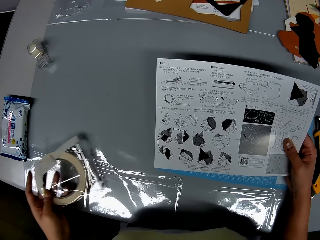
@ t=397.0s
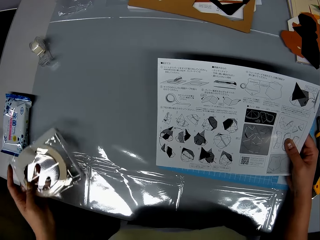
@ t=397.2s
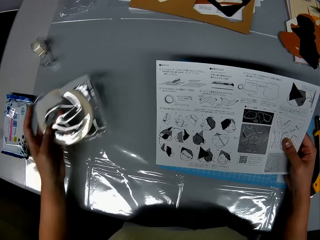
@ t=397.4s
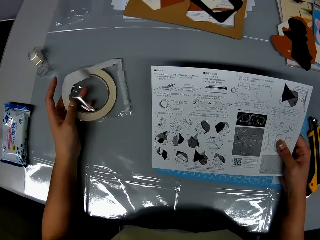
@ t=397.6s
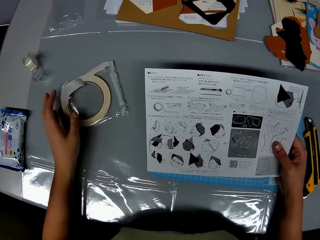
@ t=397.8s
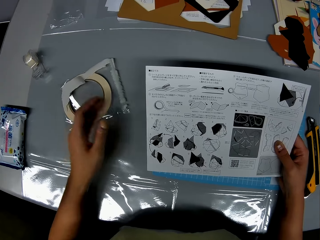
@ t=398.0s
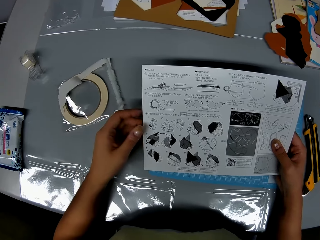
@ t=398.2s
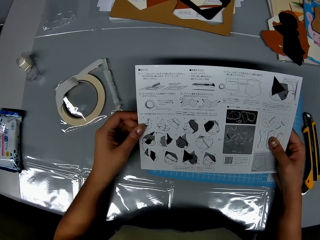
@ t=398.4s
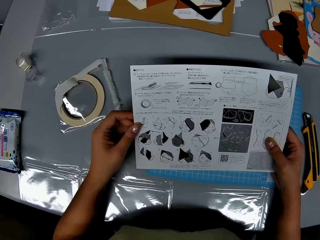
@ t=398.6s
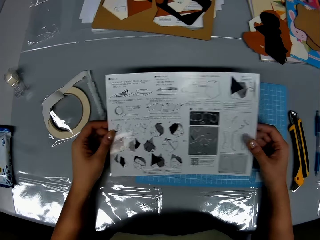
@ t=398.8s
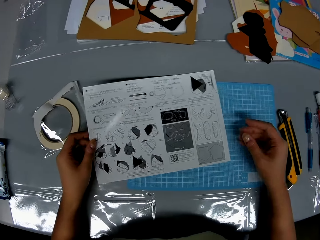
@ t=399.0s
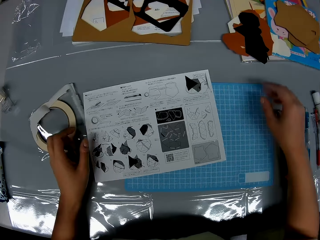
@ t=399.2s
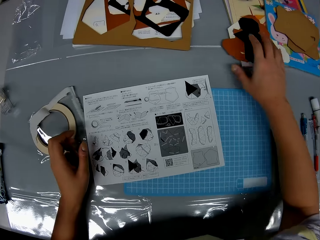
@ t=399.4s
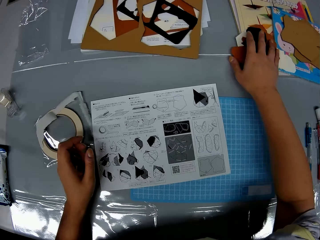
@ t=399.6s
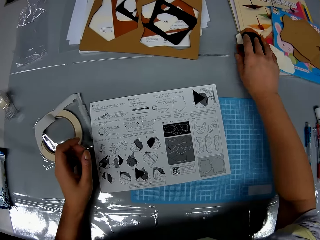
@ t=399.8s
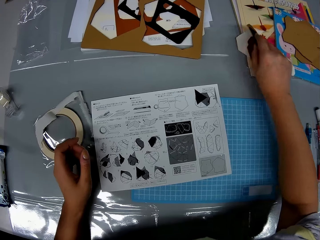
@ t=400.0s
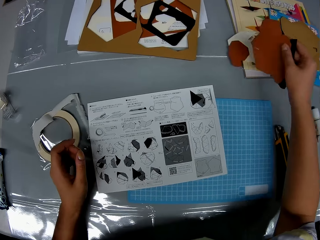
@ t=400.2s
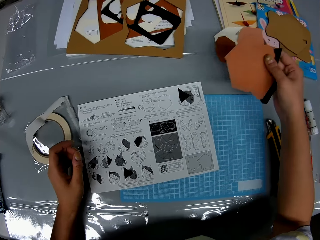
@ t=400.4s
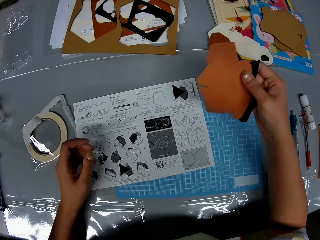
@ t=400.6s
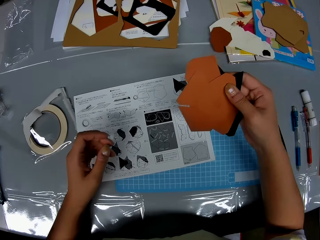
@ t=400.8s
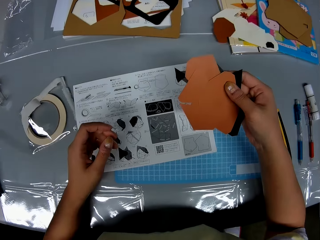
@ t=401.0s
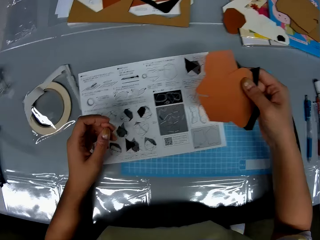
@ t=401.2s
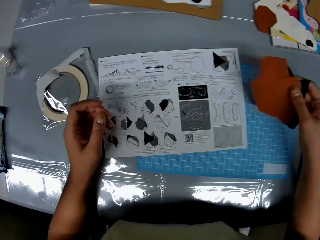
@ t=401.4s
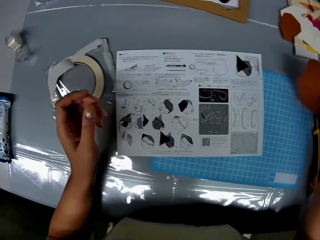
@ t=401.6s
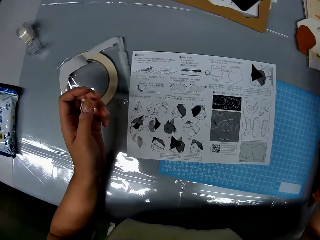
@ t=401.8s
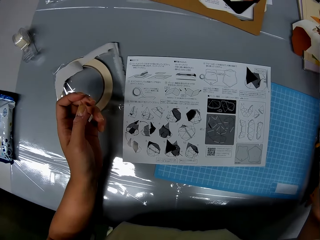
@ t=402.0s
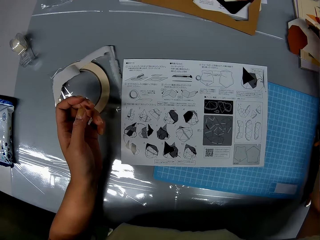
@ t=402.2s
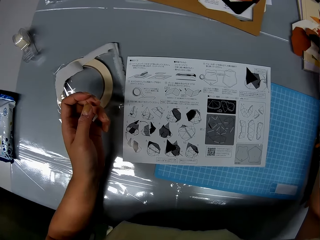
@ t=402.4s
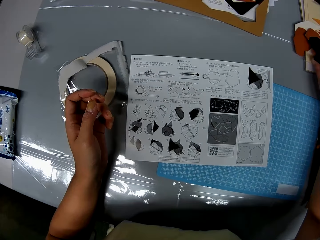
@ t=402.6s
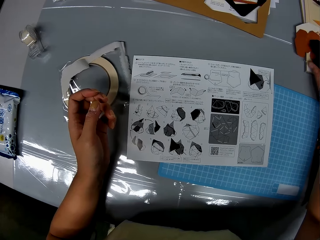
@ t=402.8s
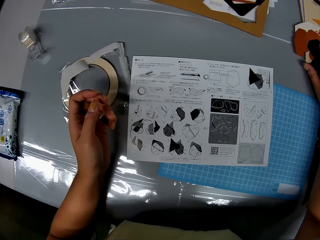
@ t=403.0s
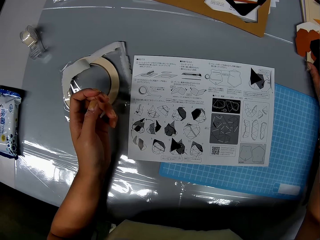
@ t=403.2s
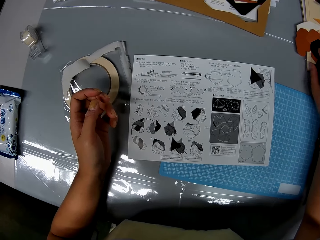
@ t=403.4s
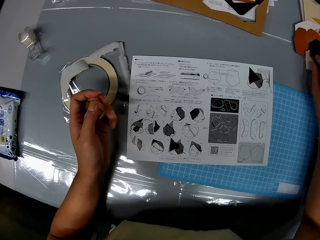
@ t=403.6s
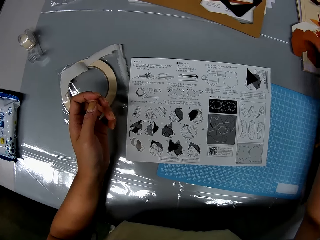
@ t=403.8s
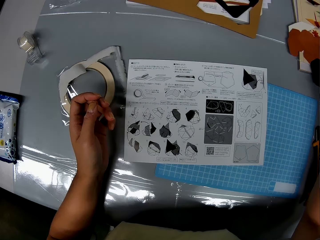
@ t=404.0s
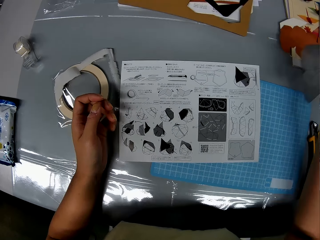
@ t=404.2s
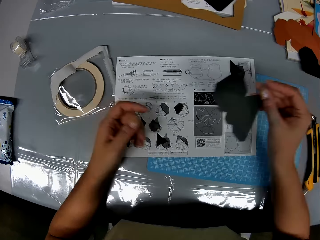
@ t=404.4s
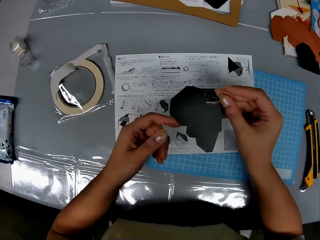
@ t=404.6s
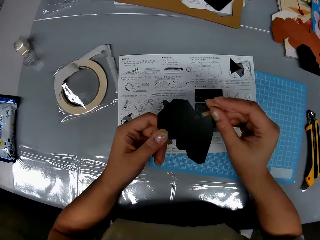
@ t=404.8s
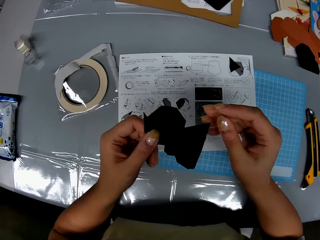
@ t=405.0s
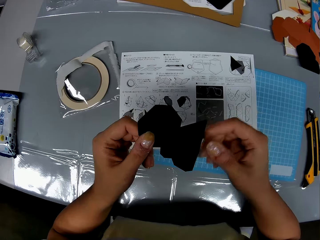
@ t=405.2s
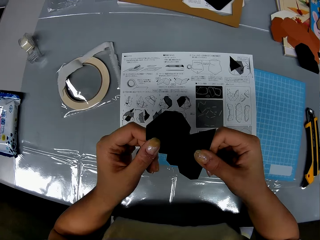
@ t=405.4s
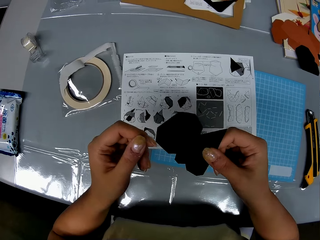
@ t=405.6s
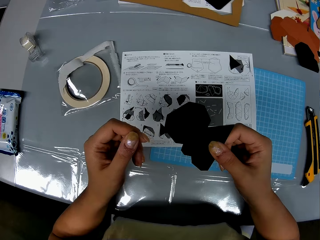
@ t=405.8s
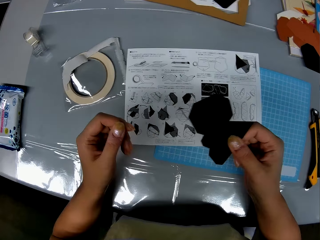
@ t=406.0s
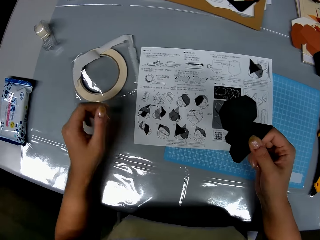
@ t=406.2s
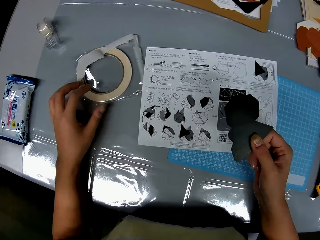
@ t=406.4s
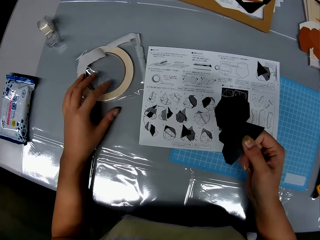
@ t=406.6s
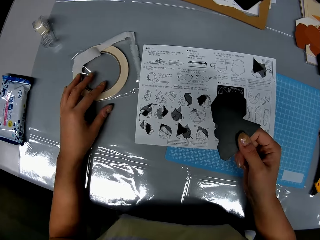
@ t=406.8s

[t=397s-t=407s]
The camera wearer puts the masking tape on the table. She holds a manual paper with both hands. She puts the manual paper on the cutting mat. She picks up the shape pieces or paper cuttings with her right hand. She puts the paper cutting on a paper. She picks up a paper cutting. She inspects a black shape piece with her hands. She holds the paper cutting with both hands.

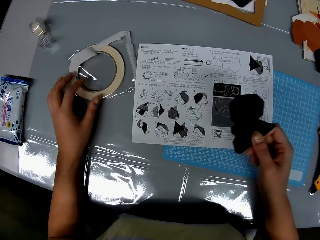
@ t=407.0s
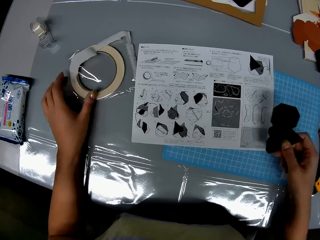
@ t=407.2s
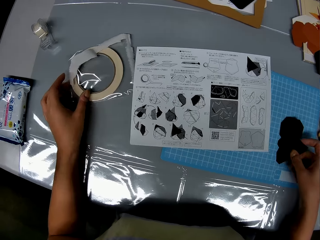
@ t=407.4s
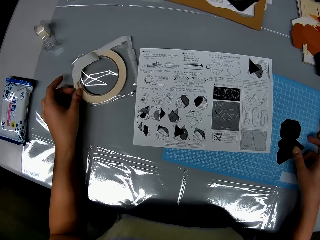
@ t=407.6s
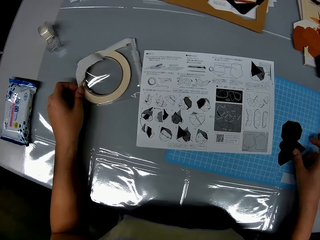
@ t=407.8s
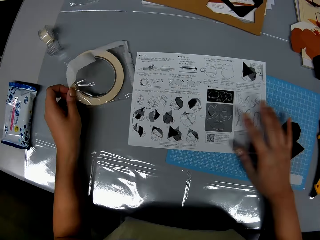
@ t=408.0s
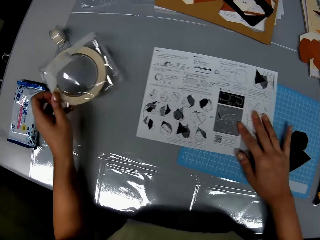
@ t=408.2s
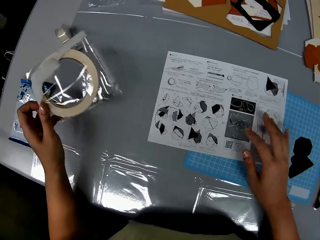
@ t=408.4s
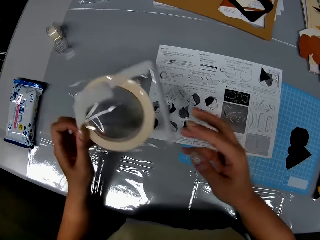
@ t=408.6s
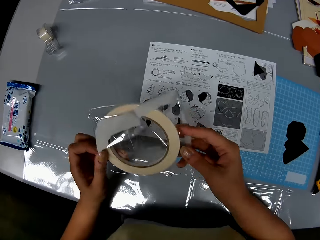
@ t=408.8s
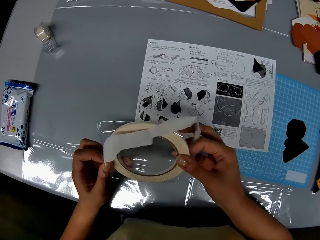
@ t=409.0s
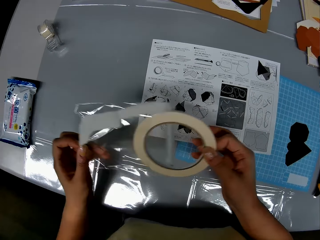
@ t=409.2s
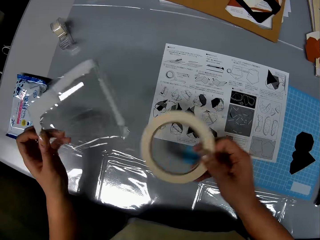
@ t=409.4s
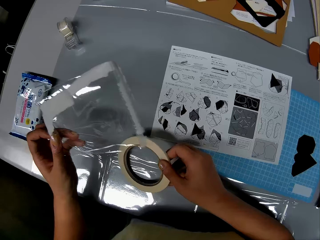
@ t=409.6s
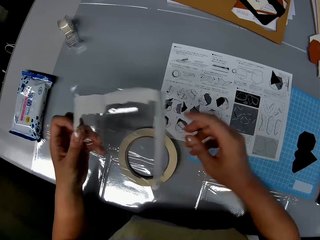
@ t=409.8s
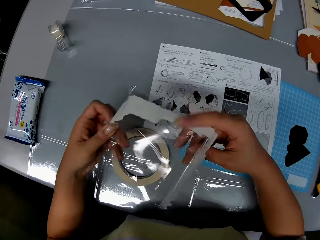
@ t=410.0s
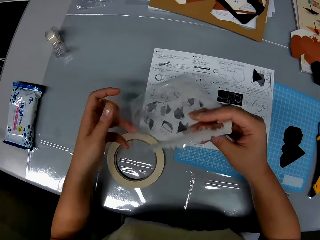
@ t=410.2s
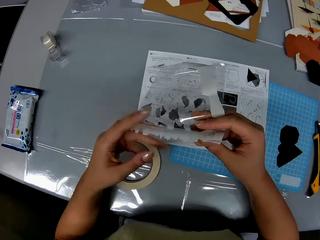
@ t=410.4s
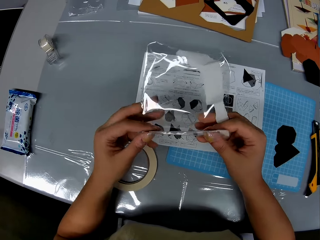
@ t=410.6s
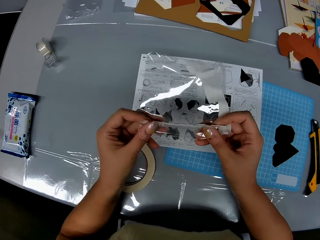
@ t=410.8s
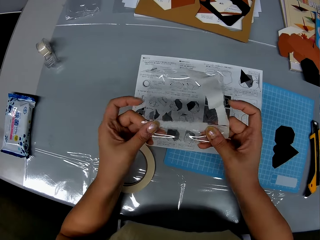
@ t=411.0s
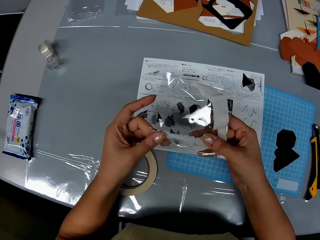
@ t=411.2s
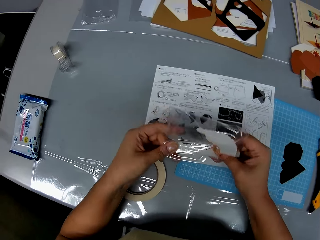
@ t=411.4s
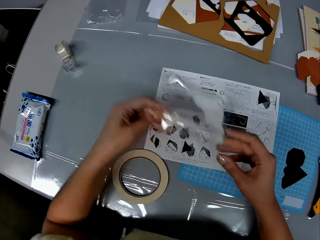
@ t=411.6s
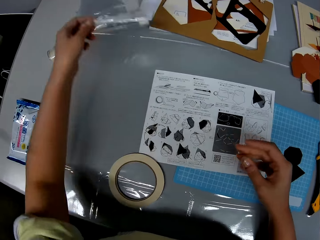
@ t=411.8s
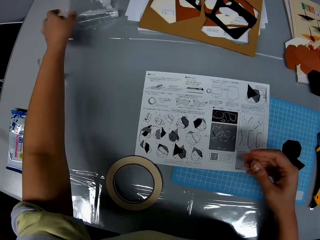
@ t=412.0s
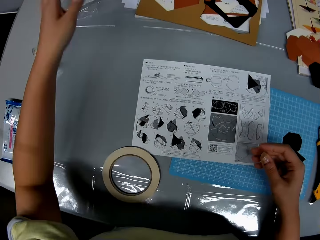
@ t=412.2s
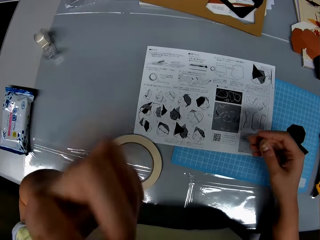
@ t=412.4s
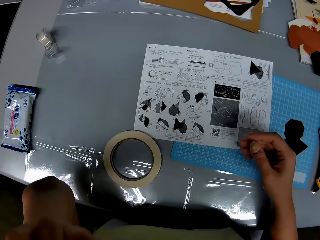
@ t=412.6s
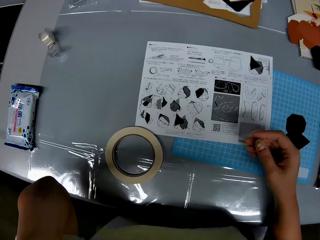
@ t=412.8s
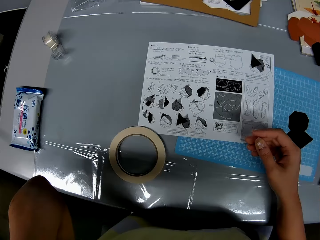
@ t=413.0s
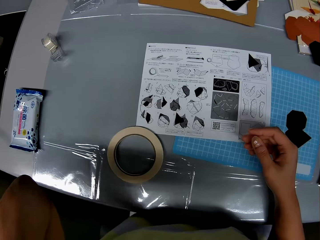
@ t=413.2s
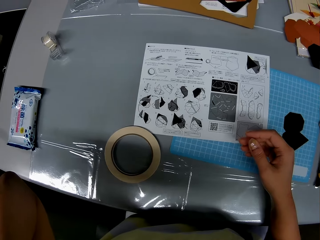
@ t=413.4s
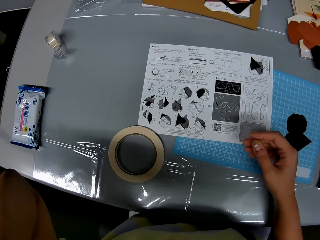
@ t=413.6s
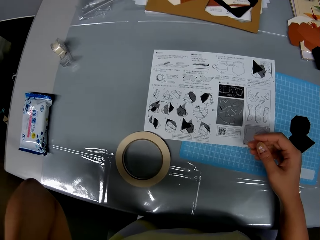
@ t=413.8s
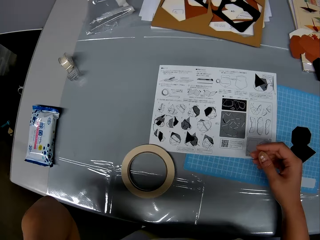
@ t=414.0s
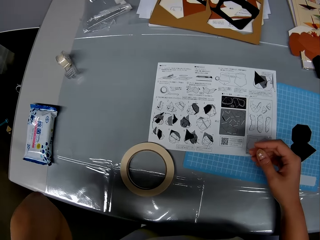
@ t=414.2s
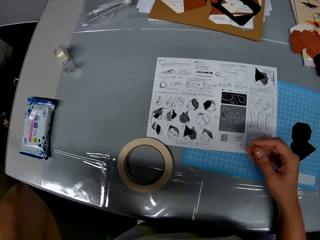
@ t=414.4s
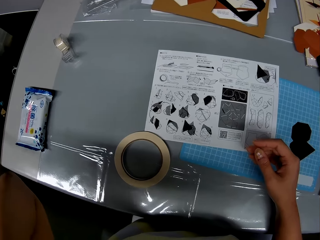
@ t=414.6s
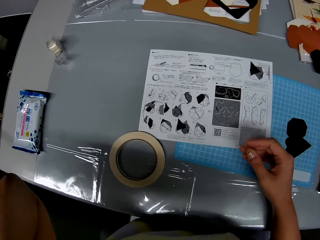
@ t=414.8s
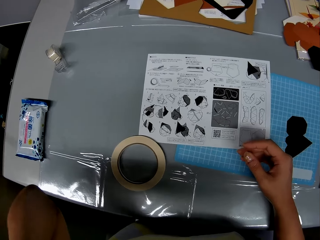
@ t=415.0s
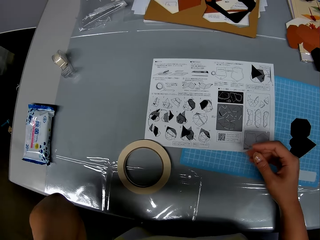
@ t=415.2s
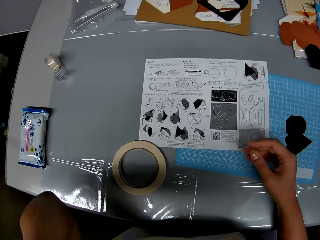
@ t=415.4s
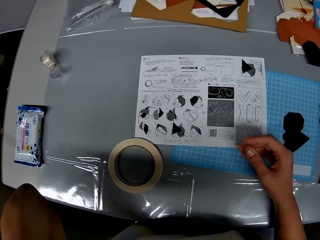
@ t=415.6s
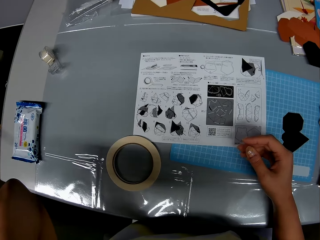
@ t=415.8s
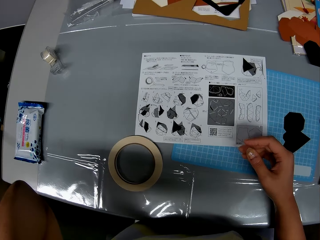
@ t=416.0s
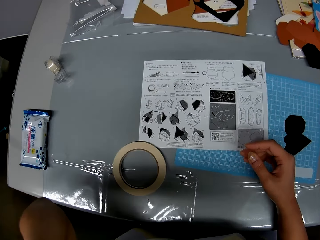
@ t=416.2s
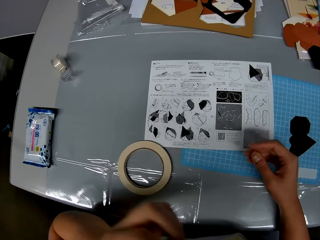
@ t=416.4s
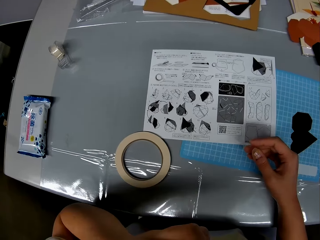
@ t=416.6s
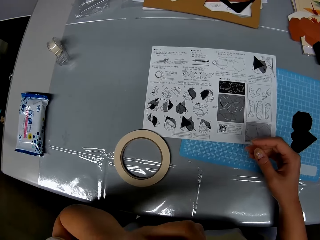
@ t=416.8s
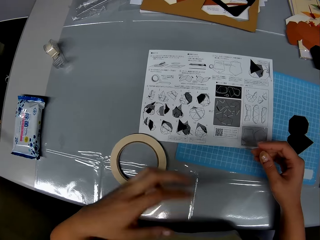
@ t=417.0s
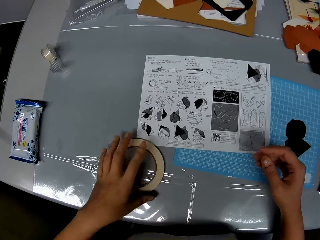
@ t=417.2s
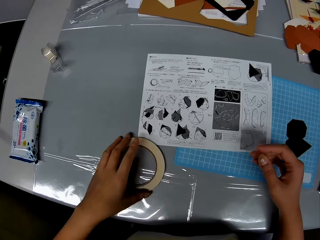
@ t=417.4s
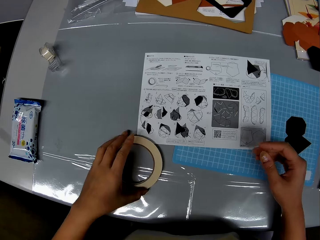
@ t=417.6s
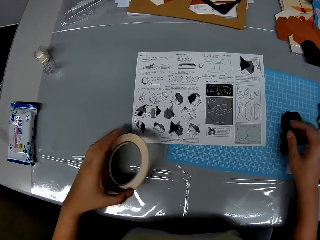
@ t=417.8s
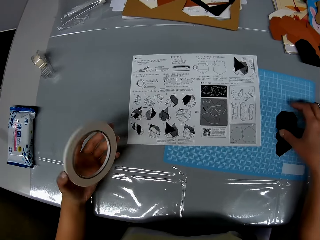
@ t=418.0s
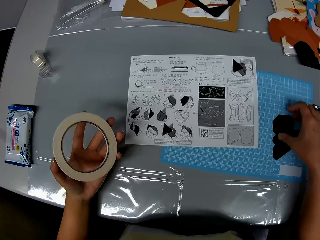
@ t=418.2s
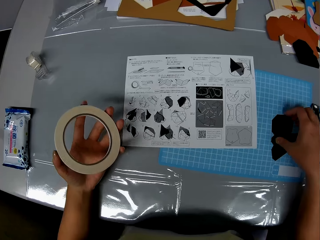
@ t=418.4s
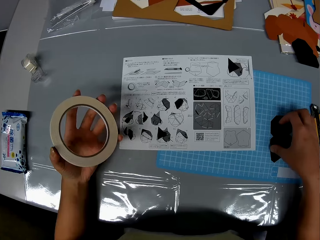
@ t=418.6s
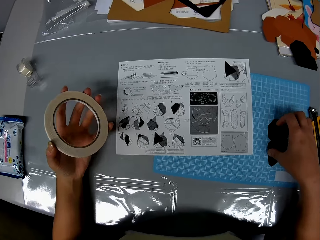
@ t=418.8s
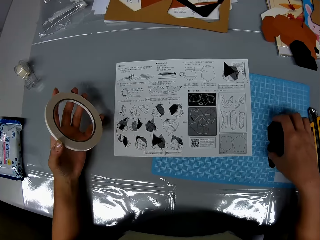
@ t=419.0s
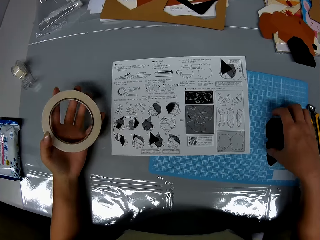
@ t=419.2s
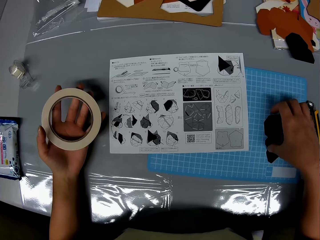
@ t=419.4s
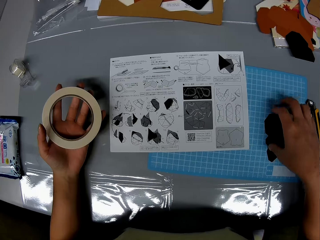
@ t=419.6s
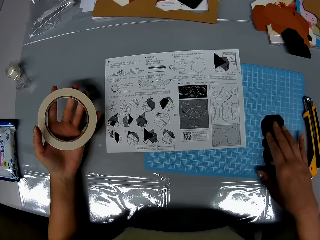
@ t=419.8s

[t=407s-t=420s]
The camera wearer puts the paper cutting on a cutting mat. She picks up the adhesive tape or masking tape with her left hand. She removes the adhesive tape from a nylon or wrapper with her hands. She holds the masking tape with both hands. She puts the adhesive tape on the table with her right hand. She folds the nylon with her hands. She puts the nylon on the table with her left hand. She picks up the adhesive tape with her left hand.
